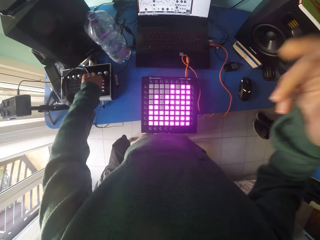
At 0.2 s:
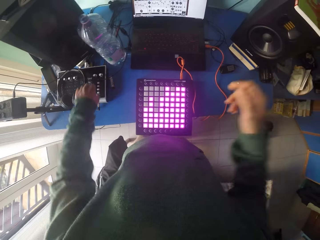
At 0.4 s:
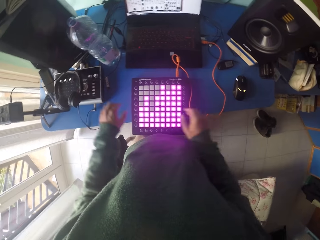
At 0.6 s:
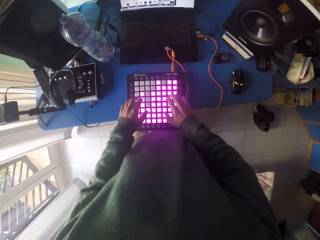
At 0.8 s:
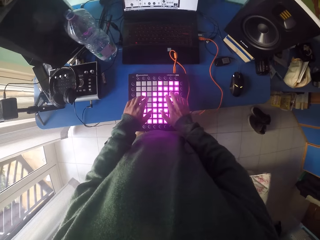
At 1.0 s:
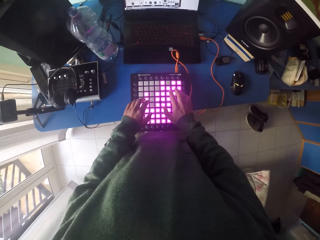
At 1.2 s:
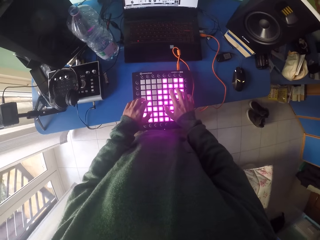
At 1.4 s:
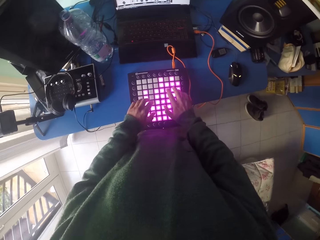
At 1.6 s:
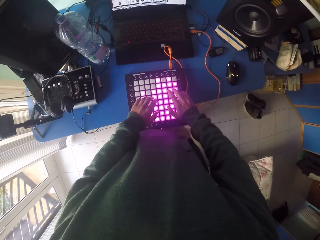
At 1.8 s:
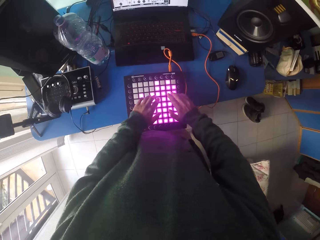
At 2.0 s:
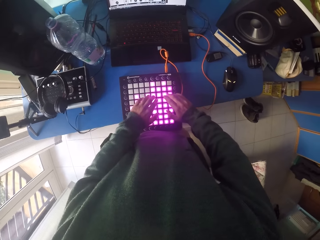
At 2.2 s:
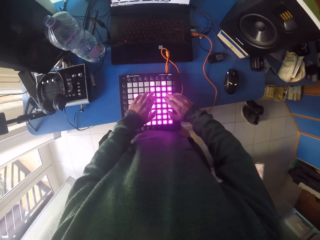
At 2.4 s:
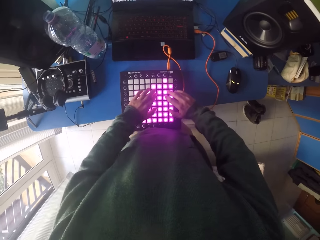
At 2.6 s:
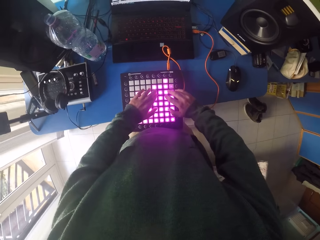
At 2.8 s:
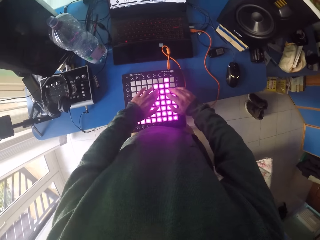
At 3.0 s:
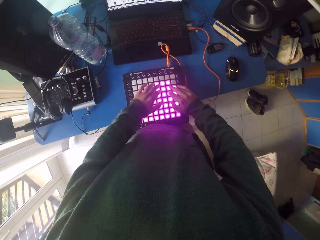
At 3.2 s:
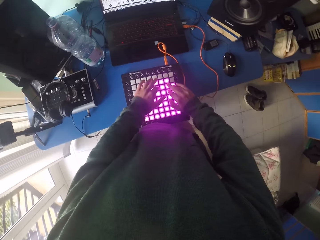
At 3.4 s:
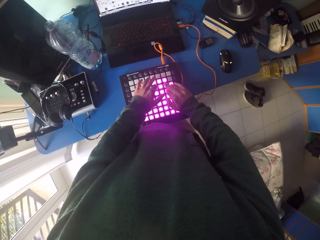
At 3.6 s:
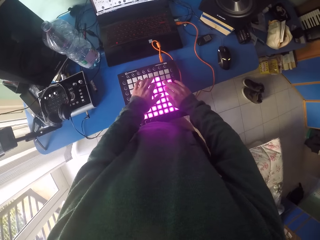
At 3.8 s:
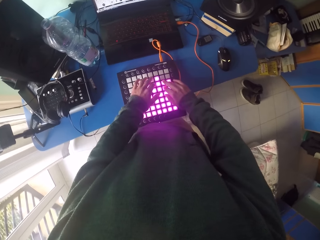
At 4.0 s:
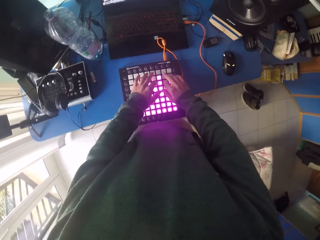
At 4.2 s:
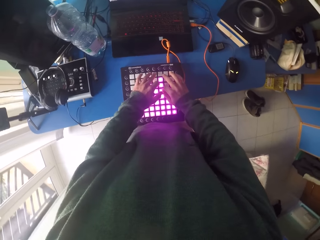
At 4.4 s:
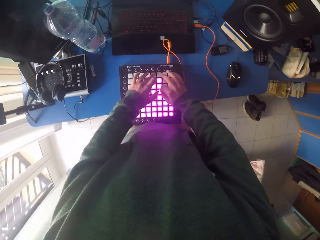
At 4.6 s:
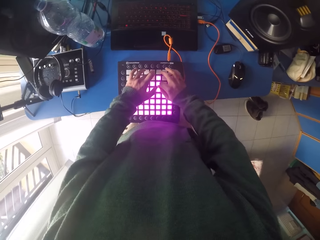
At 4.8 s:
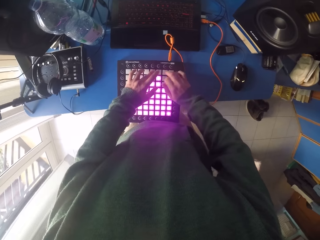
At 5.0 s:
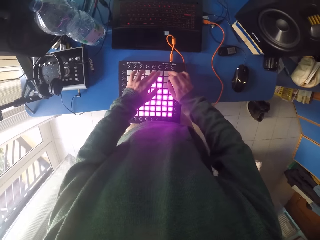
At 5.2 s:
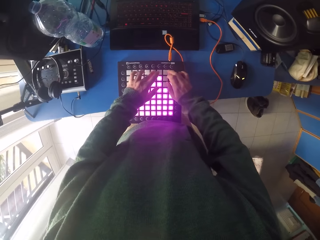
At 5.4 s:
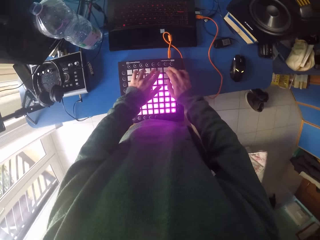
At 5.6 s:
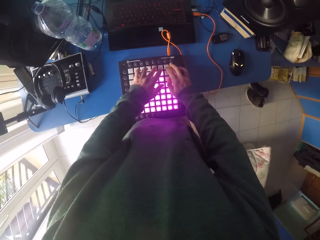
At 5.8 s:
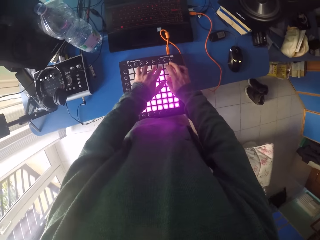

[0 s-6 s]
The camera wearer presses the beat box.
